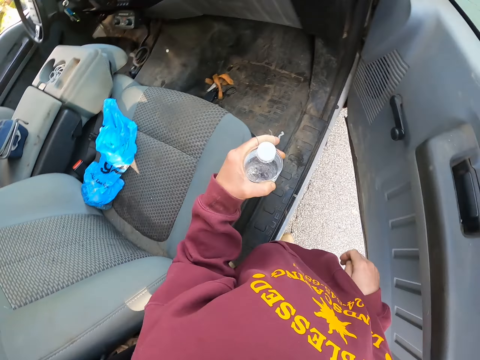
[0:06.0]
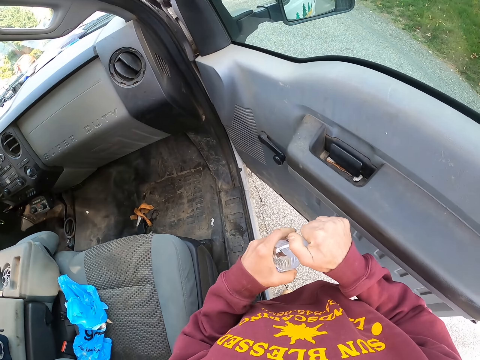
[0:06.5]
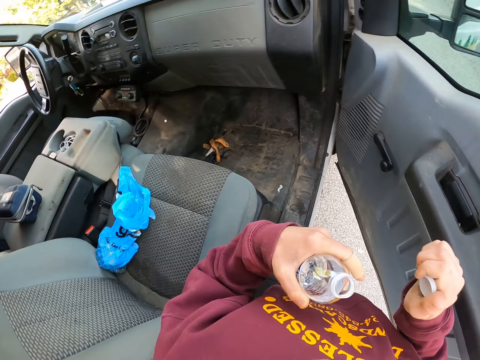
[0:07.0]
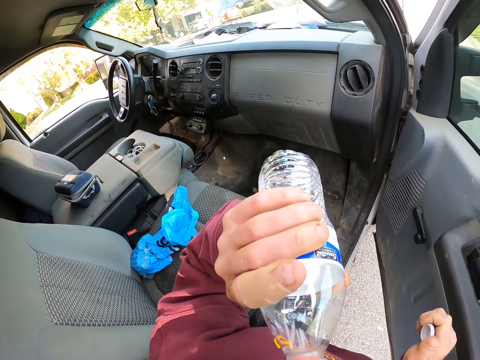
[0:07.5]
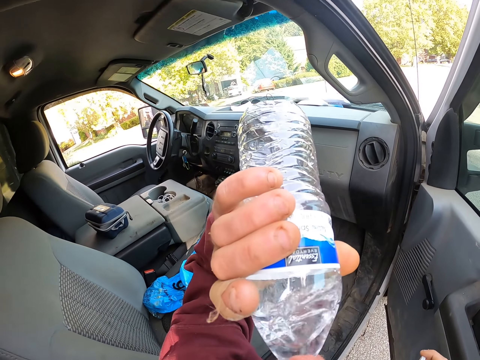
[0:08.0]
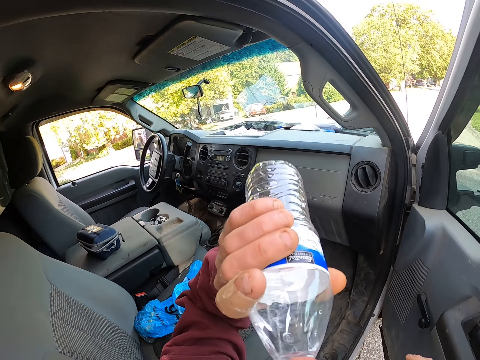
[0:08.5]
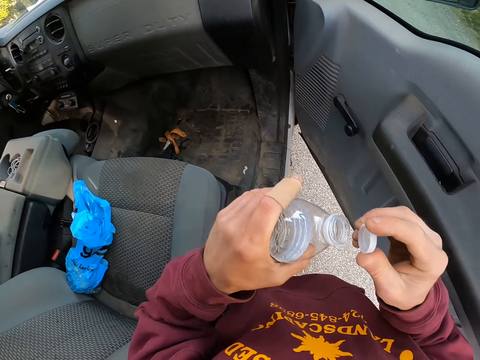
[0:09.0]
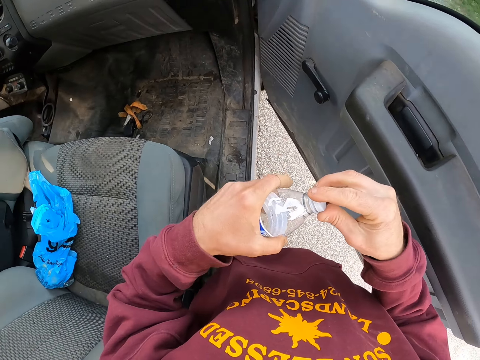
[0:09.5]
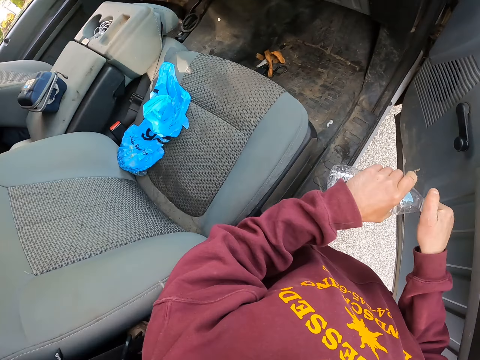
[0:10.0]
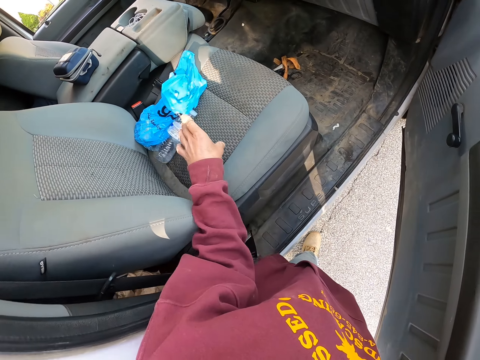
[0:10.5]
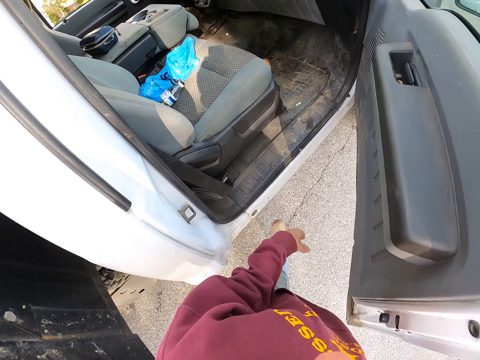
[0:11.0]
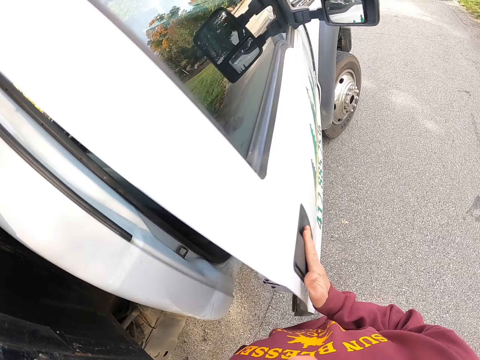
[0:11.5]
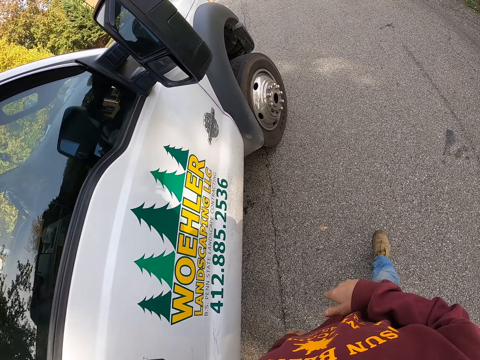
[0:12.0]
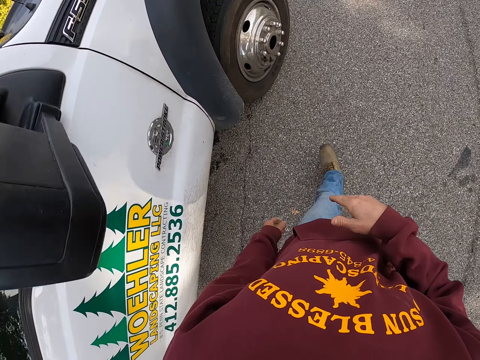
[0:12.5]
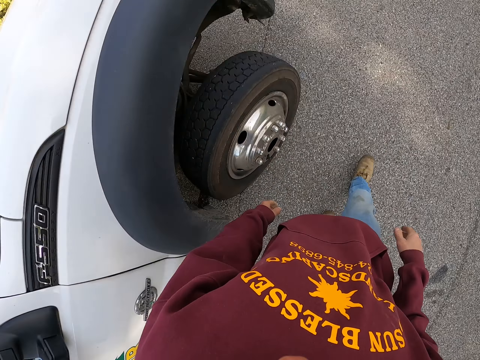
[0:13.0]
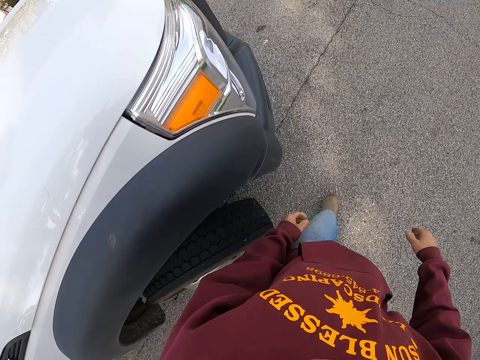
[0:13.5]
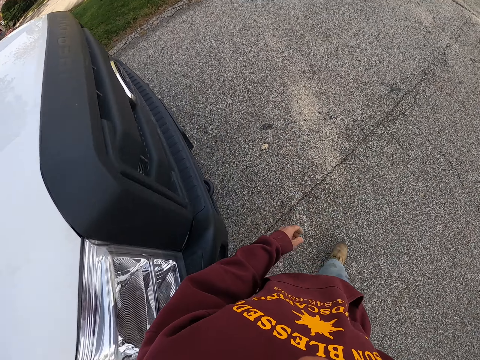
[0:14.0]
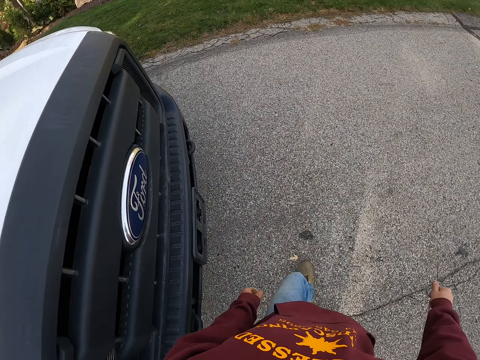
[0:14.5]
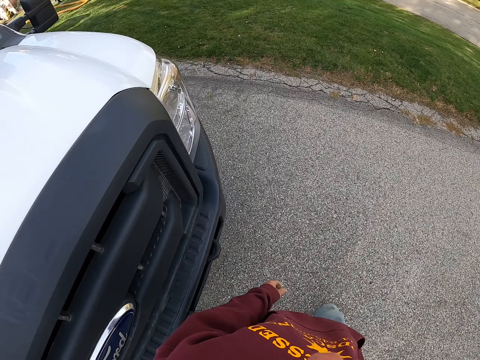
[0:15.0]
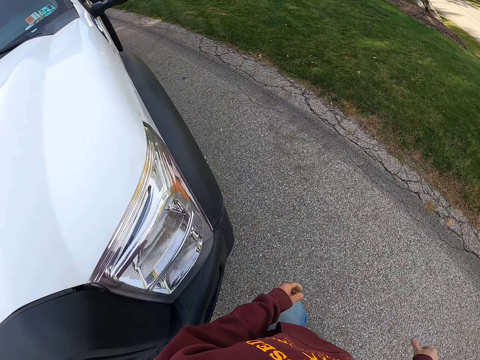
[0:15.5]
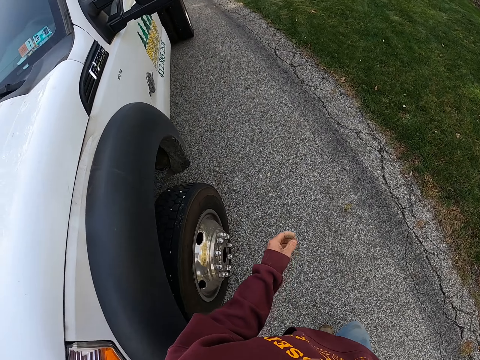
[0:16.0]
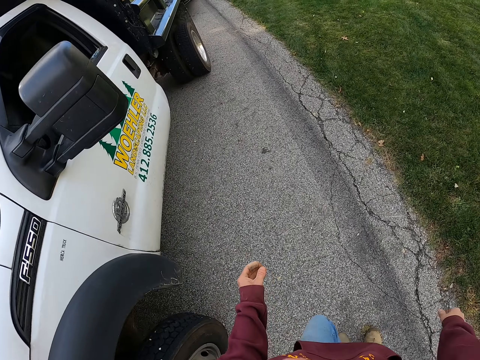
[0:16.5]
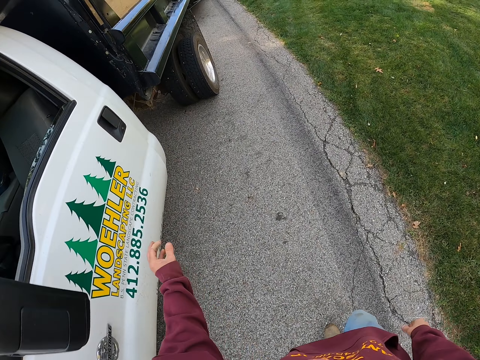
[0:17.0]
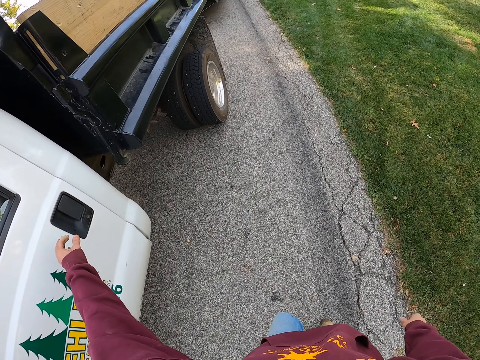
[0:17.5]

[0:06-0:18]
The camera wearer picks up a water bottle from the car seat. They open the water bottle, drink the water from the water bottle, and close the water bottle. They drop the water bottle on the truck seat. They move around and close the truck door. They walk on the footpath.

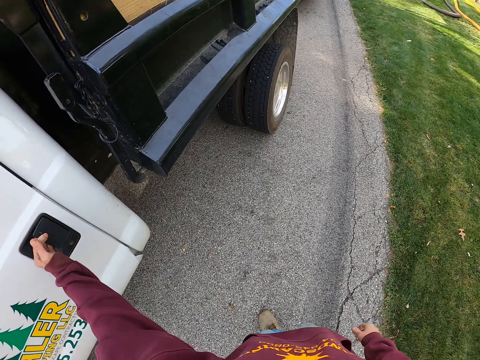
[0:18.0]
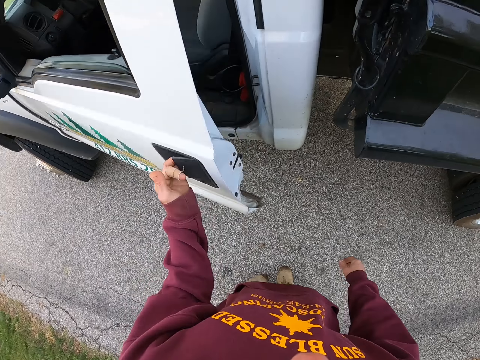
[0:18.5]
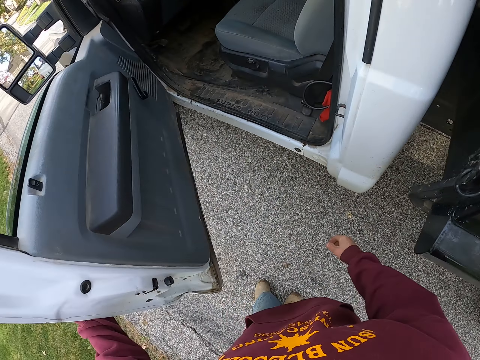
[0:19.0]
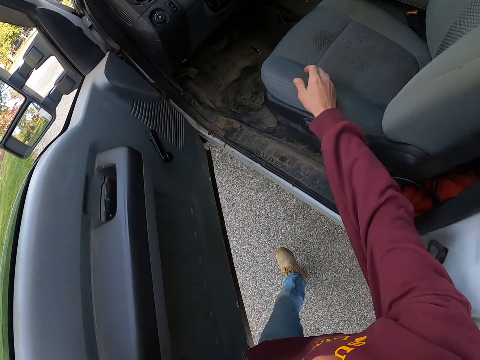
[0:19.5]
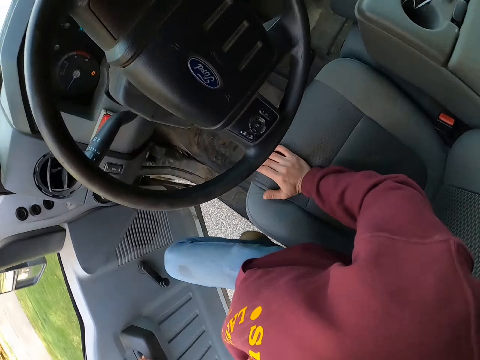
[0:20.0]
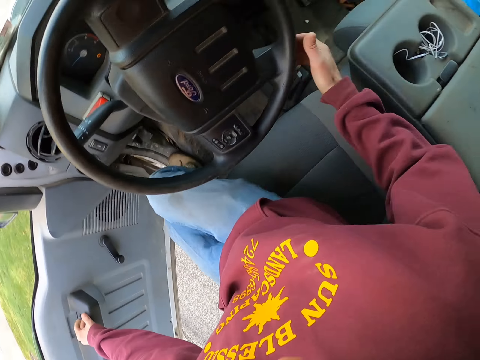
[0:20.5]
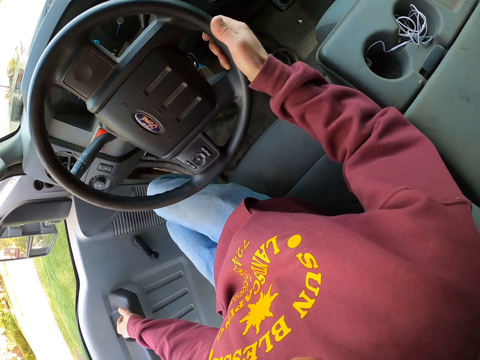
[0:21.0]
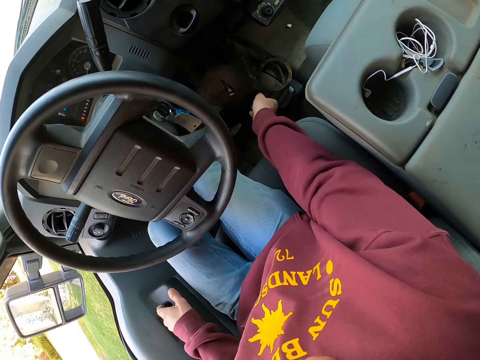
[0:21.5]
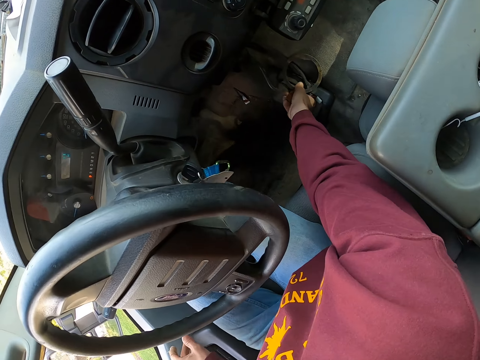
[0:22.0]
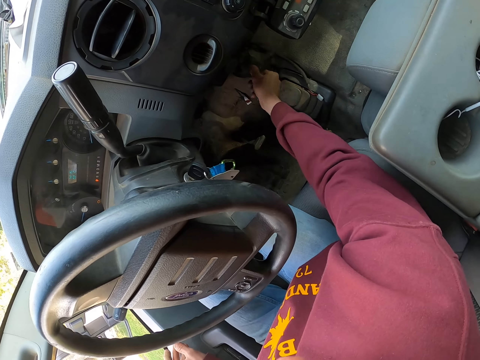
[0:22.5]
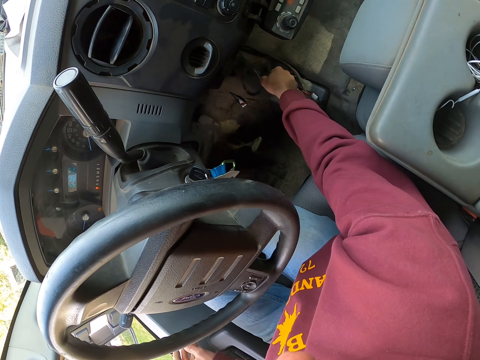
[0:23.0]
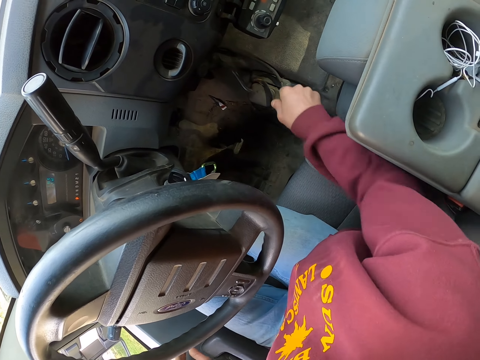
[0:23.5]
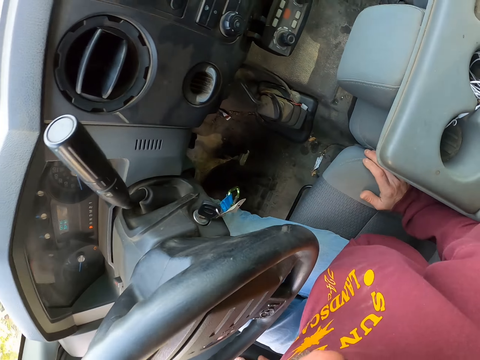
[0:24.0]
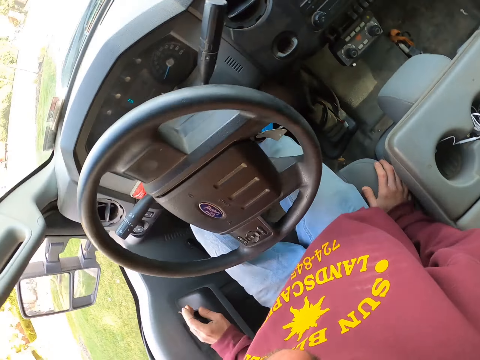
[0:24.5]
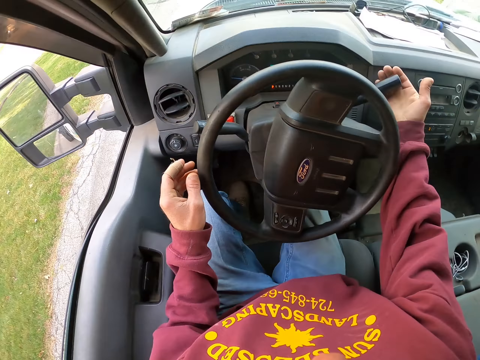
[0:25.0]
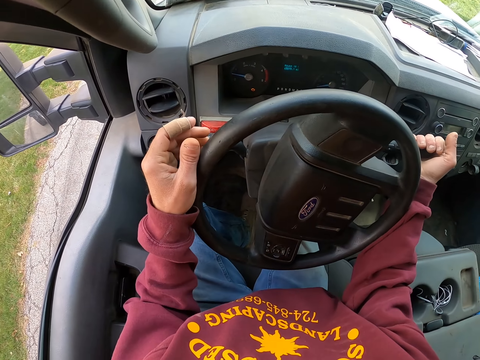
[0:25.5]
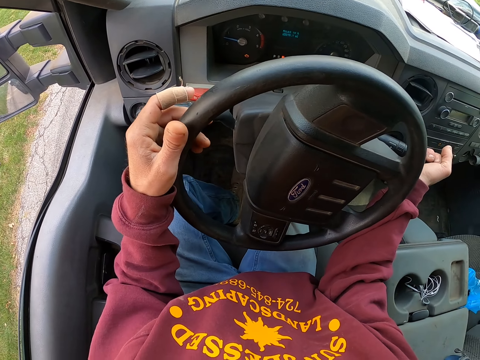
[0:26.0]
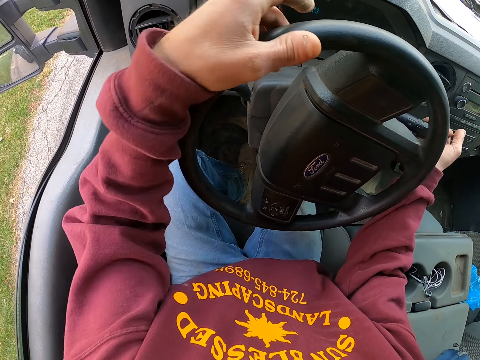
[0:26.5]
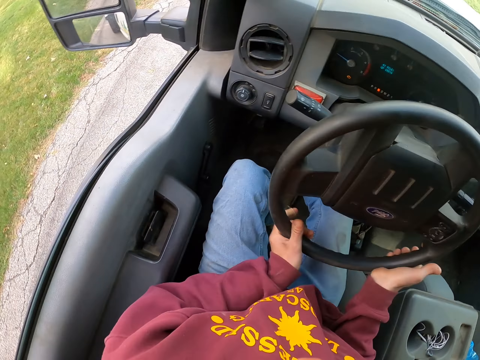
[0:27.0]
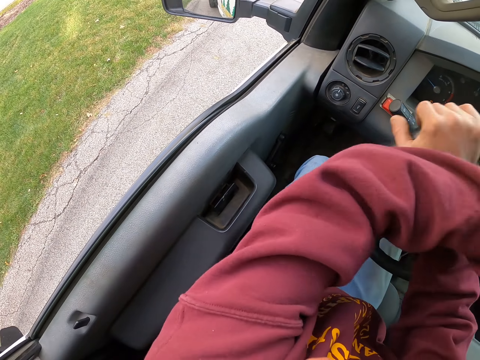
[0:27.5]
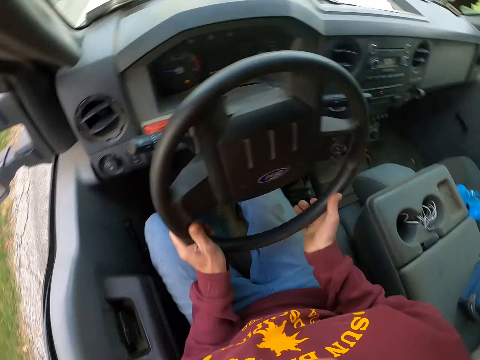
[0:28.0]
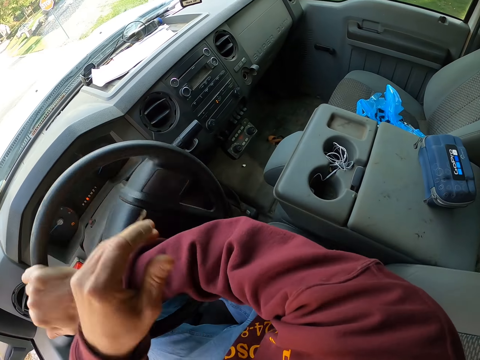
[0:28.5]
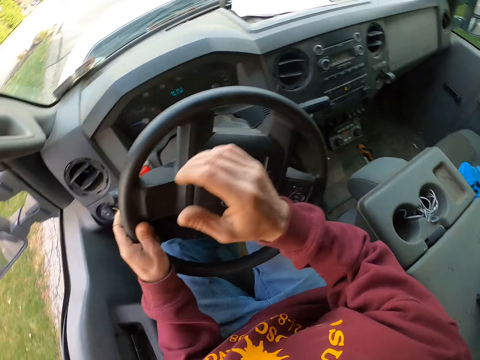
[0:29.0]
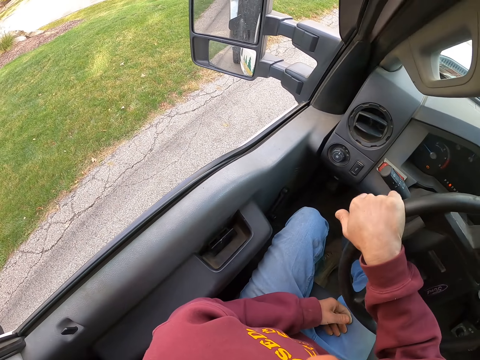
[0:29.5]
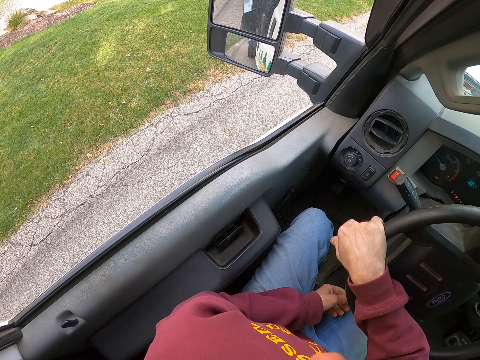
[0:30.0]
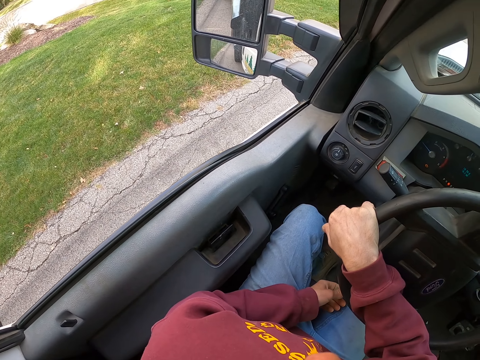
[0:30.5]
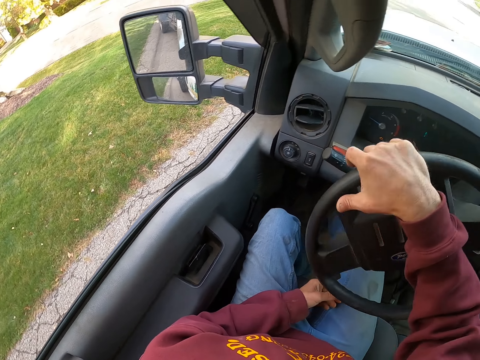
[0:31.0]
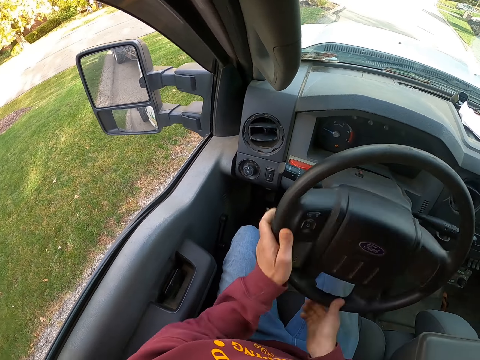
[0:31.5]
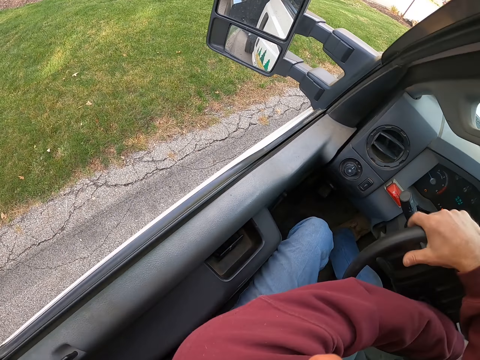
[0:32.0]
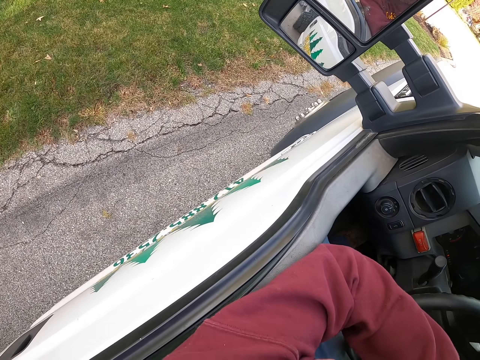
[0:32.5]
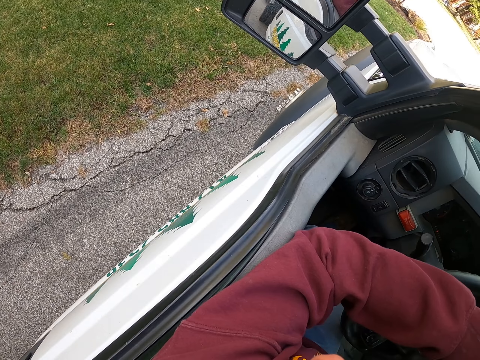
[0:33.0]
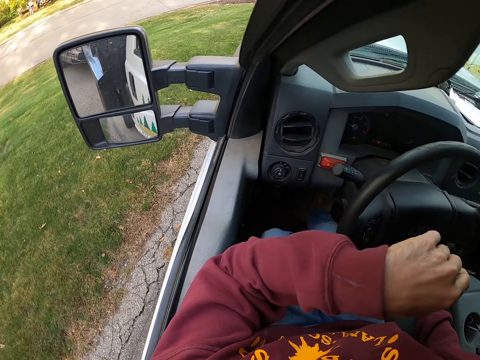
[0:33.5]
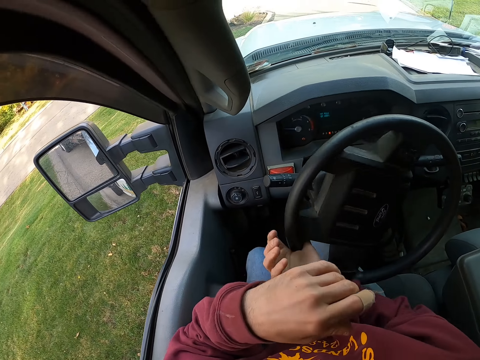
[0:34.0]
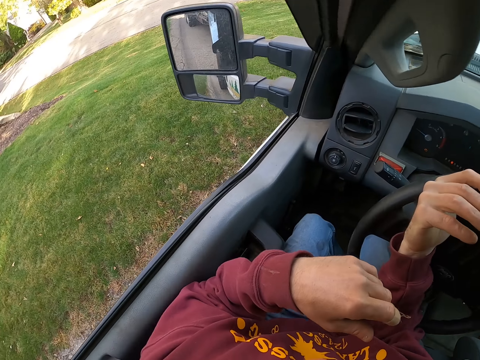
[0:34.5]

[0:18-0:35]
The camera wearer opens the truck door. They jump in the truck. They touch the steering wheel. They close the truck door. They move a wire. They move on the truck seat. They drive the truck. They move the gear shift, rotate the steering wheel, and drive the truck.
